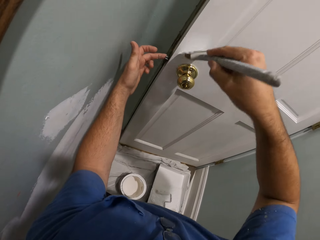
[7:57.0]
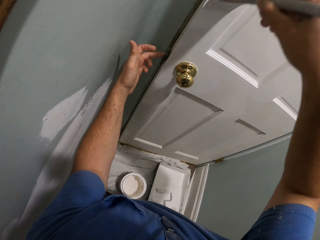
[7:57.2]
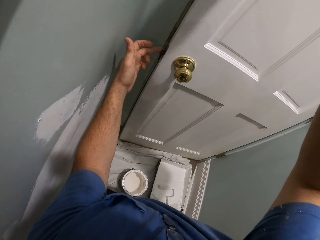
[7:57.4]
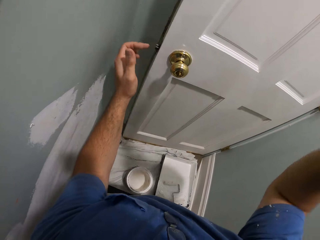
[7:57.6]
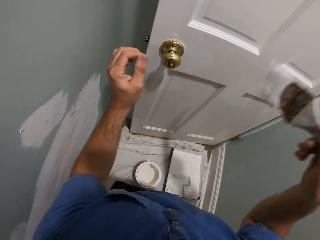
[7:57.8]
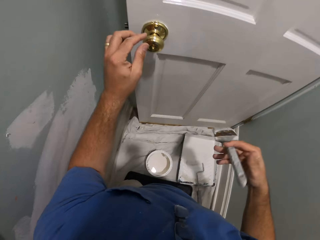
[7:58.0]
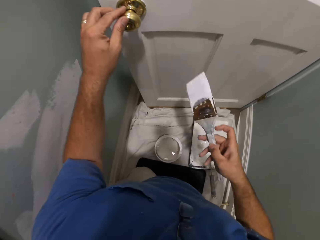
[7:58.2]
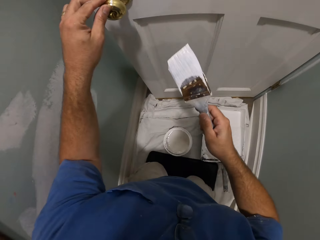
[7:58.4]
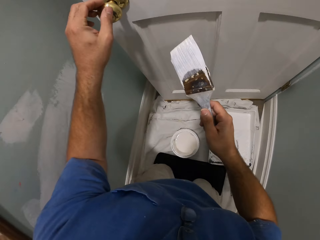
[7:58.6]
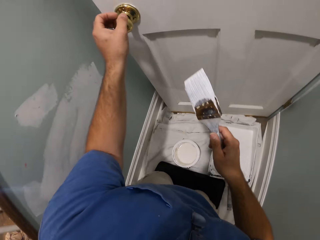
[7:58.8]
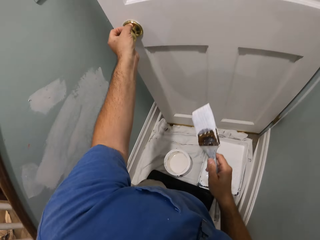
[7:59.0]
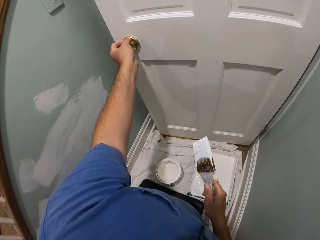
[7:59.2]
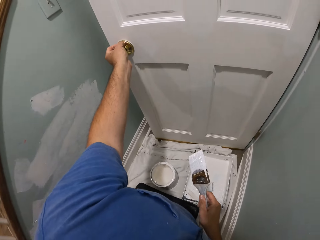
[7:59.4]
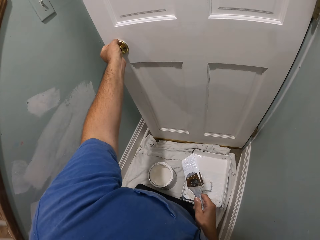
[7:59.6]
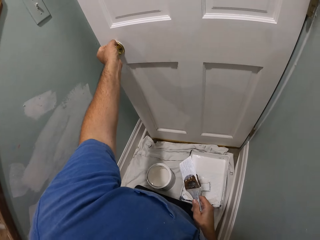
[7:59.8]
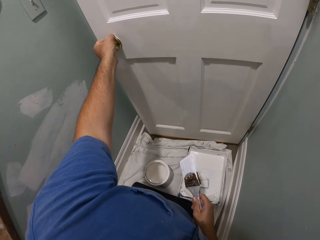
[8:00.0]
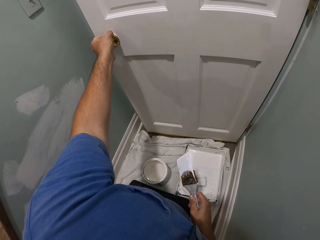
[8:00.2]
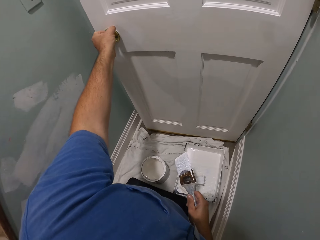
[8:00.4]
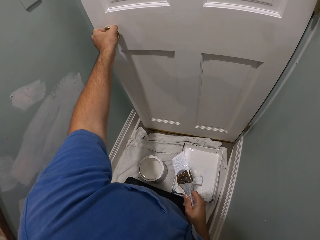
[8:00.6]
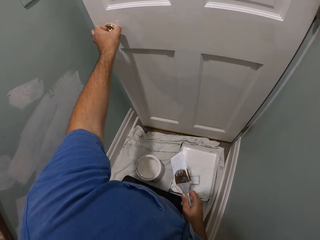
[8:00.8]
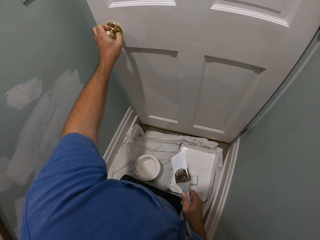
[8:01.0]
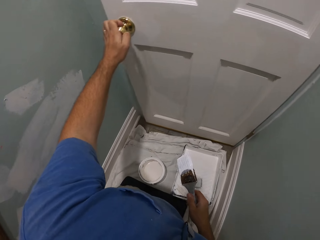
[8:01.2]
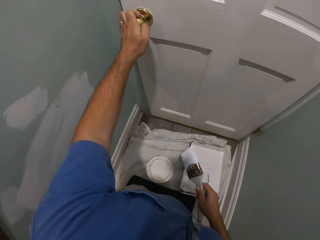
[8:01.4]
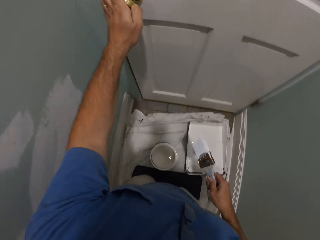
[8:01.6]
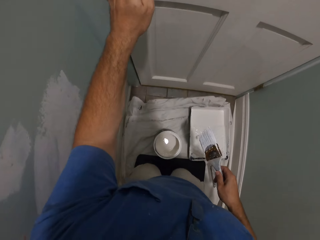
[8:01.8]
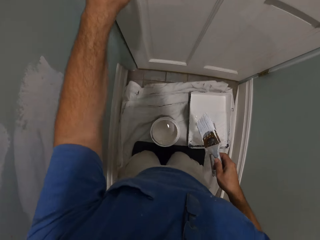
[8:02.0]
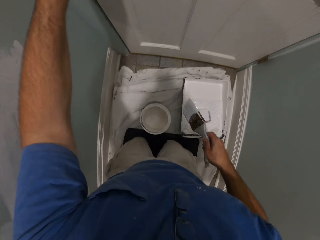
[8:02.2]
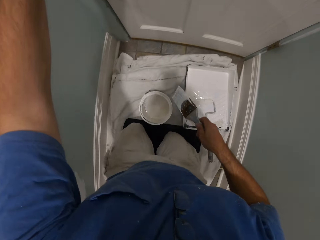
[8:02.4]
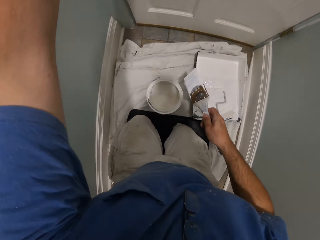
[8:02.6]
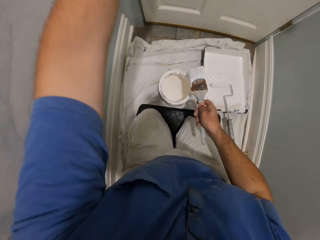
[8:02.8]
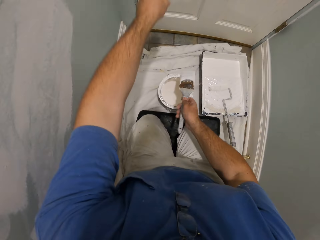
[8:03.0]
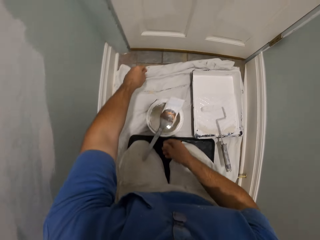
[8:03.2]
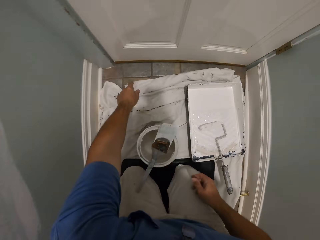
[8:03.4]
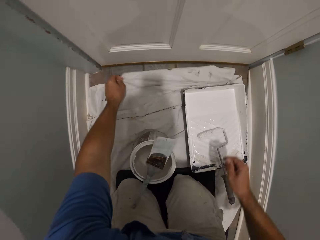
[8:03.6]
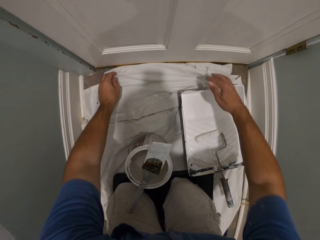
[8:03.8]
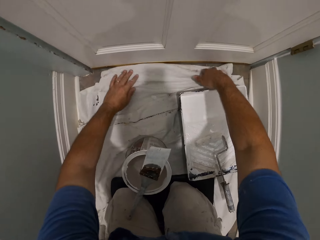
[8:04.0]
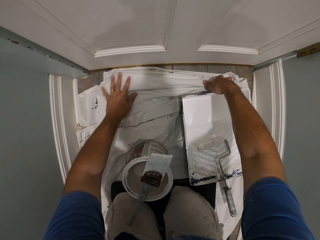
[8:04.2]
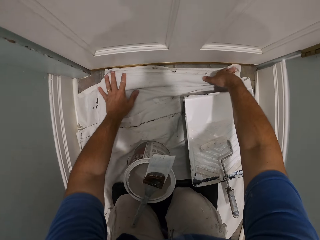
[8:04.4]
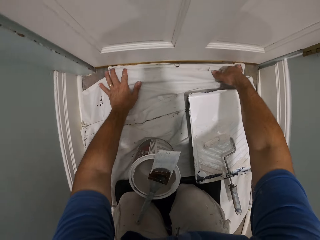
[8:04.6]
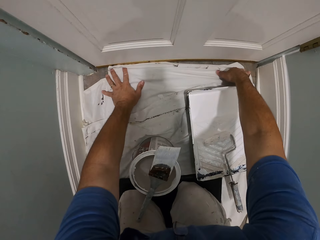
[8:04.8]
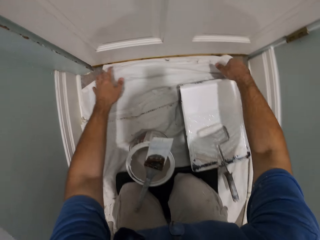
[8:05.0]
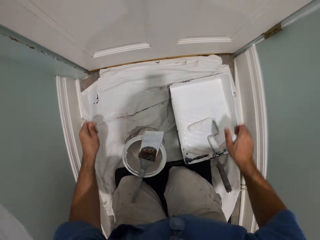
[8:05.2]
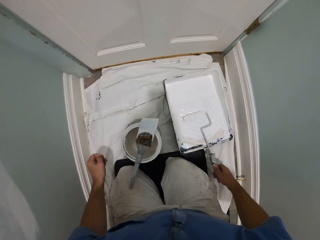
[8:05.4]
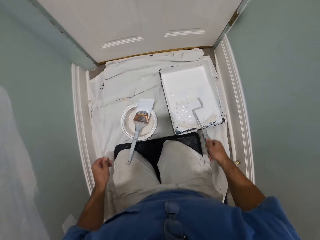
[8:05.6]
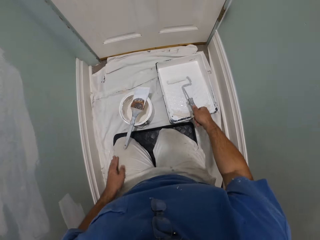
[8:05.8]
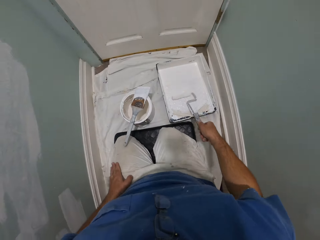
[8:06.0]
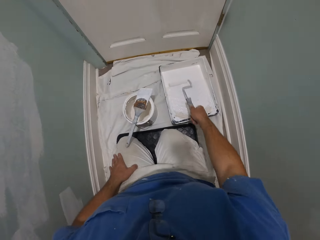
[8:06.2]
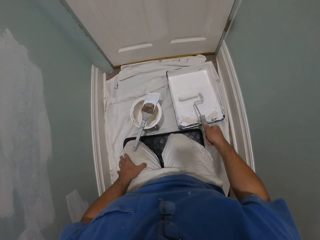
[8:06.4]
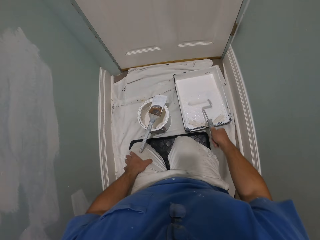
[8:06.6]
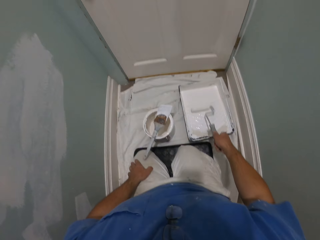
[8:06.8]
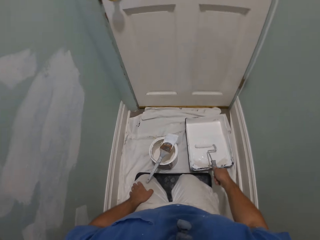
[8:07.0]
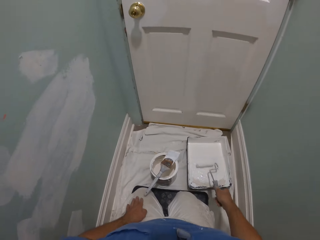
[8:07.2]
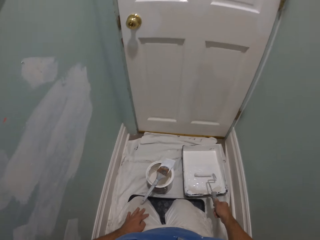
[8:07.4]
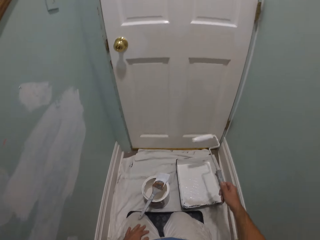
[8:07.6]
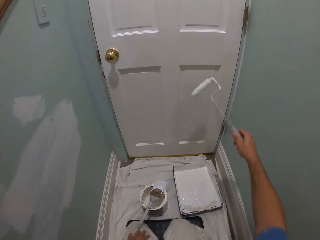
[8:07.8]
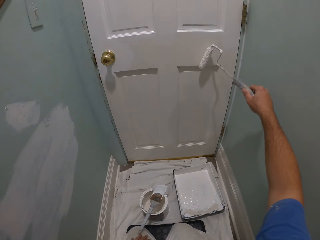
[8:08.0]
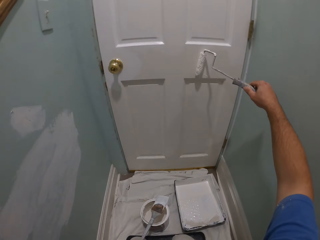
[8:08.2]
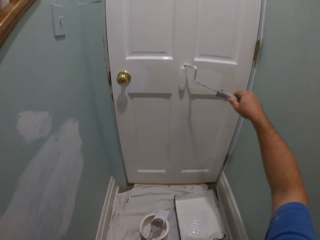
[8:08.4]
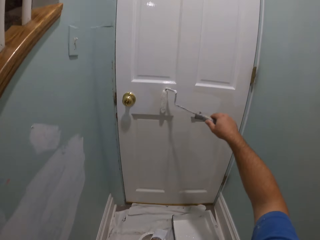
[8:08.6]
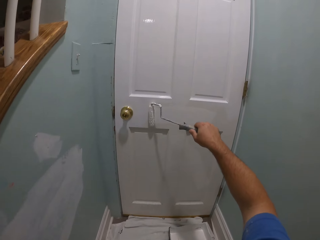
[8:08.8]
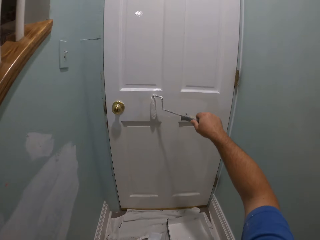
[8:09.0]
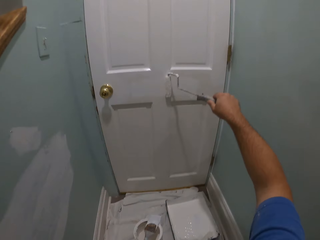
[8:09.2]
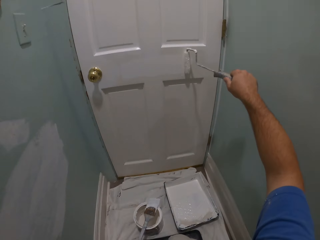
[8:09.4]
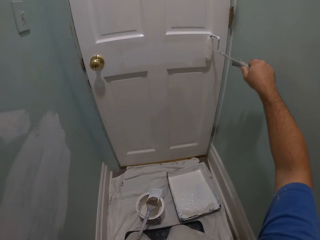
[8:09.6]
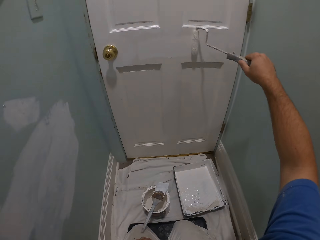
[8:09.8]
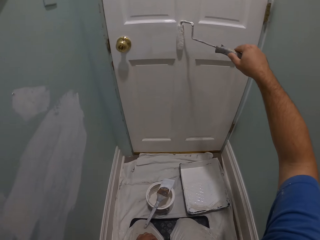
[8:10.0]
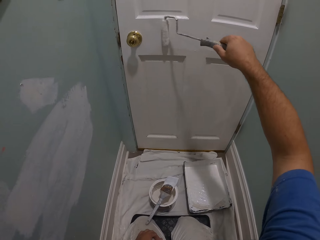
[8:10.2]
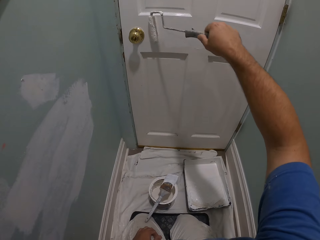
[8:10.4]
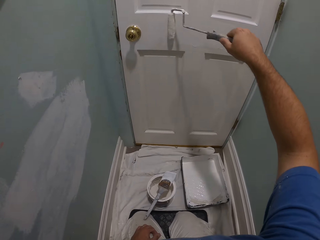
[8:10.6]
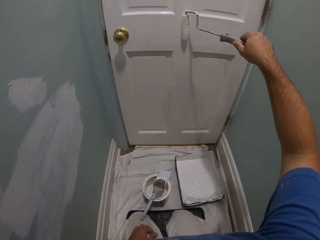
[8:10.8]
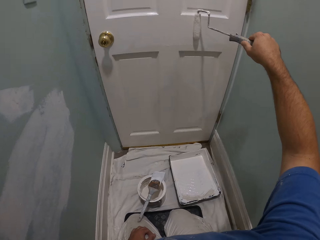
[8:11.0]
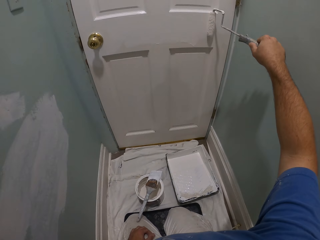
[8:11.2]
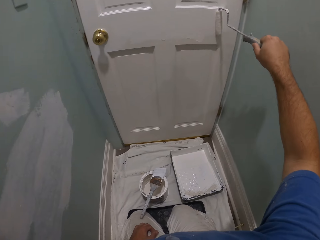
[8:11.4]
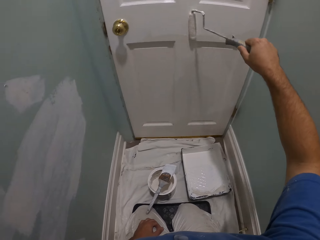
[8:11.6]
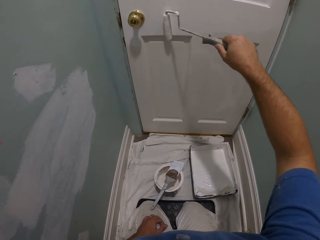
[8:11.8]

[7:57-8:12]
The camera wearer touches the door lock. He holds the knob of the door with his left hand. He closes the door gradually. He drops the brush over the brim of the paint can or paint container. He adjusts the tarpaulin on the floor. He picks up the paint roller from the paint container. He wipes the paint roller over the side of the paint container. He dips the paint roller in the paint. He rubs his left hand over his left thigh. He paints the door with the paint roller.

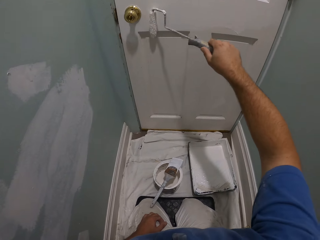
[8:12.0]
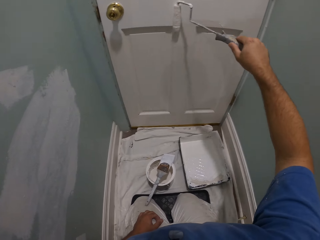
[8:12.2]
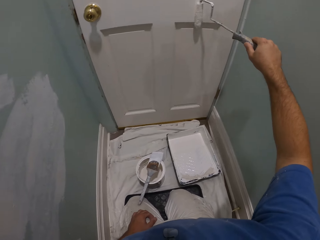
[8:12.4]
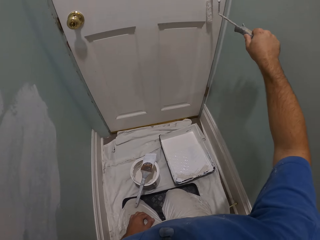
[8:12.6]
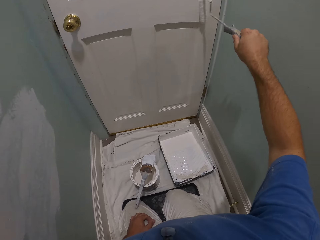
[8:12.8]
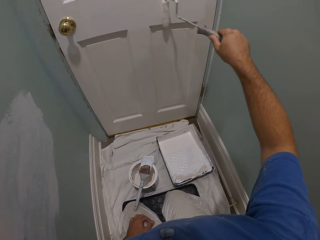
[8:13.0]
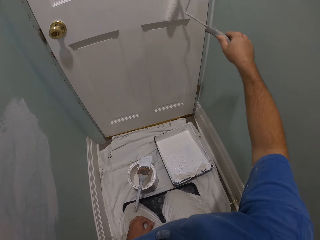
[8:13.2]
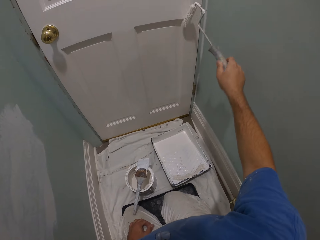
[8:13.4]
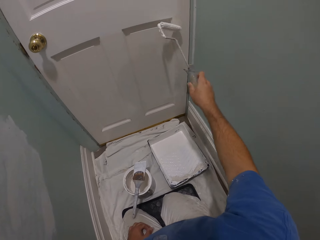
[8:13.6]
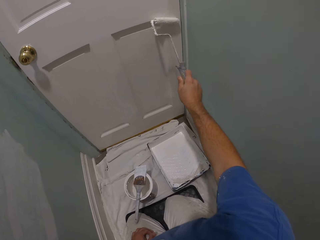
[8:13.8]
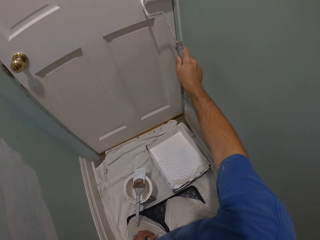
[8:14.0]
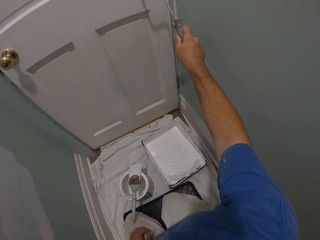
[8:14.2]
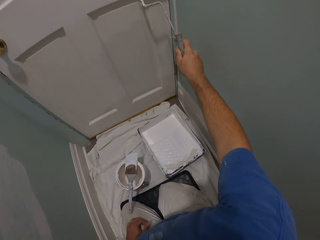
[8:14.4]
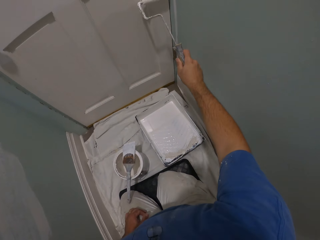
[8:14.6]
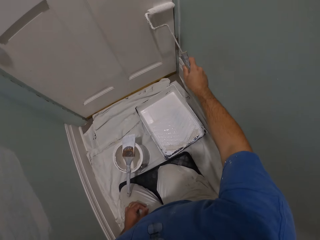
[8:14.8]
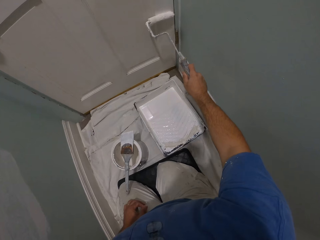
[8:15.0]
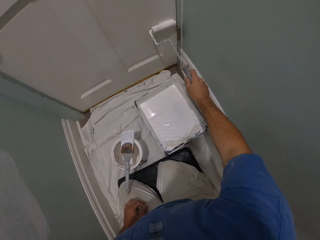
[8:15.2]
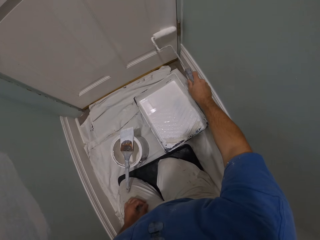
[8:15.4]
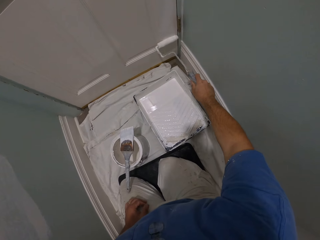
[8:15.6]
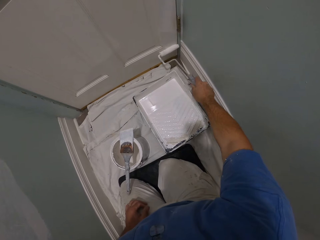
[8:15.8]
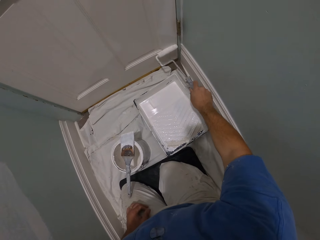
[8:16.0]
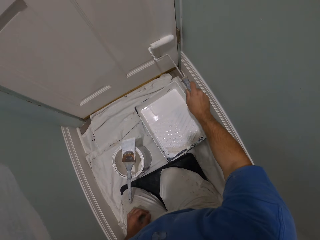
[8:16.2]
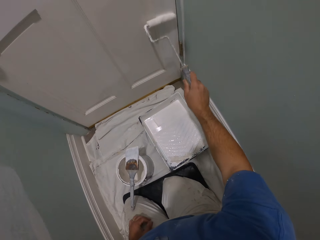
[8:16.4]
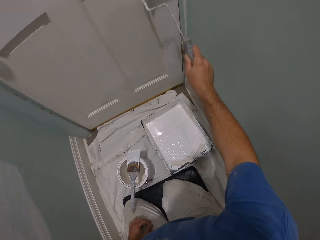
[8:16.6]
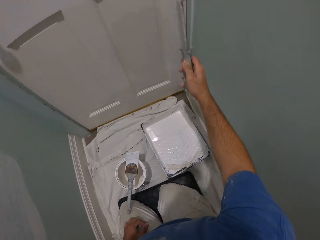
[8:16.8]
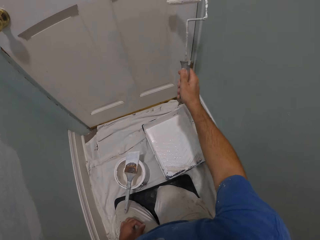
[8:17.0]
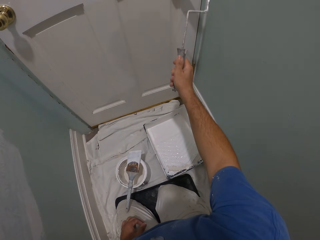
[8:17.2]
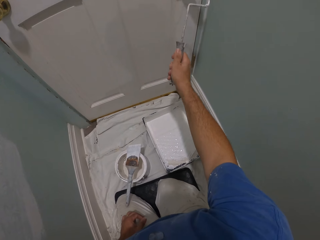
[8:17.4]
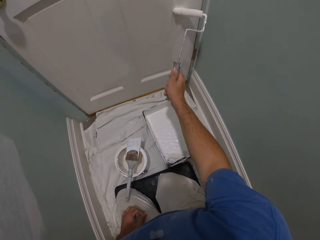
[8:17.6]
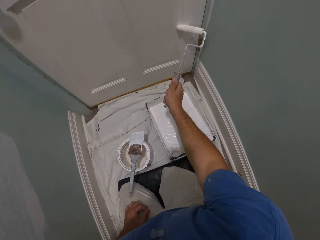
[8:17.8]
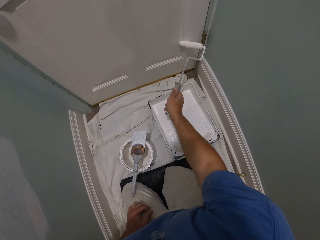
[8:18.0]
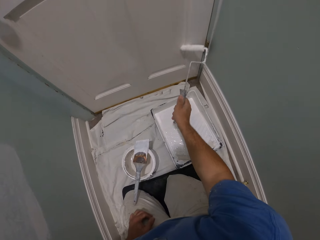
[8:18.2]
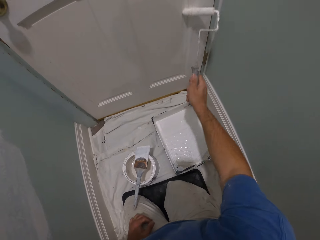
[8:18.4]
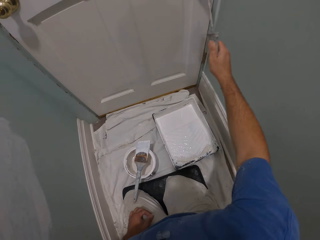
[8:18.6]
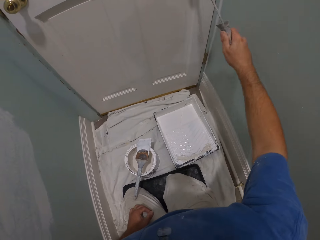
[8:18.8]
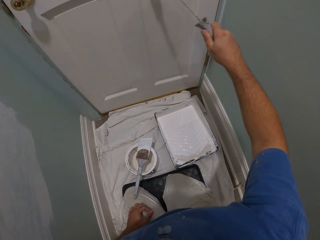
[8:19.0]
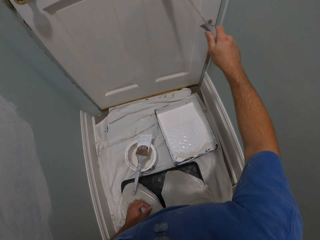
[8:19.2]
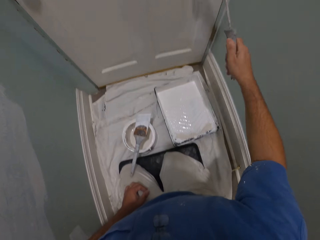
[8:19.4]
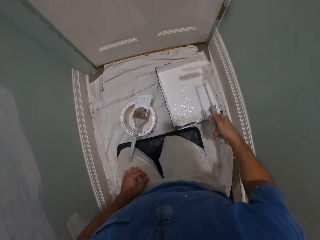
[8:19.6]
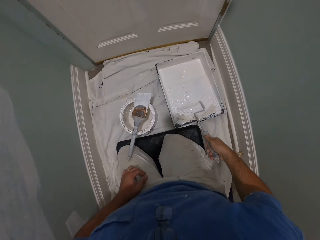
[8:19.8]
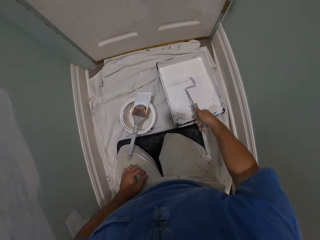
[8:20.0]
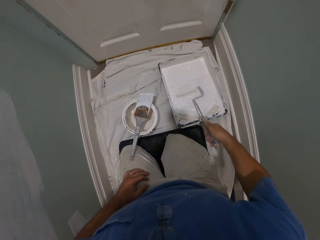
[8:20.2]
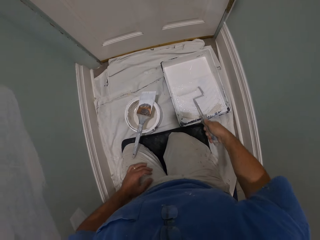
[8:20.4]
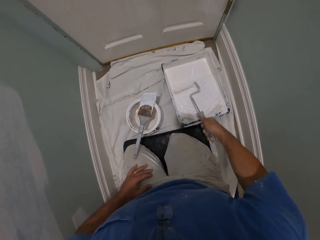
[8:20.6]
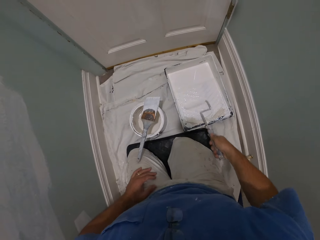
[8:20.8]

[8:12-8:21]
The camera wearer wipes the paint roller over the side of the paint container. They dip the paint roller in the paint container.
